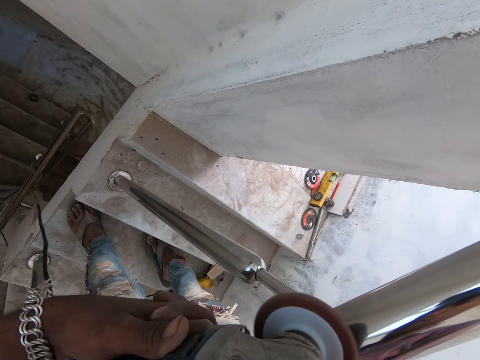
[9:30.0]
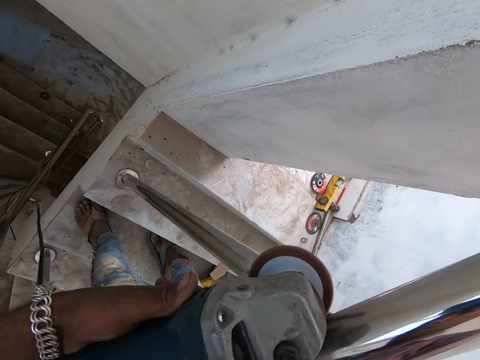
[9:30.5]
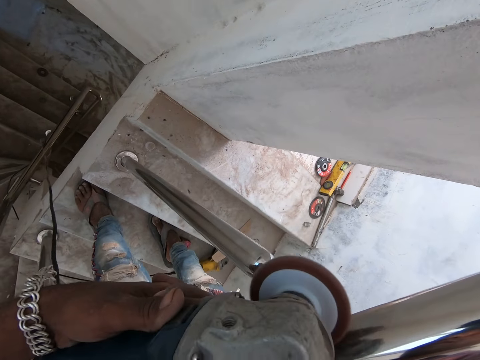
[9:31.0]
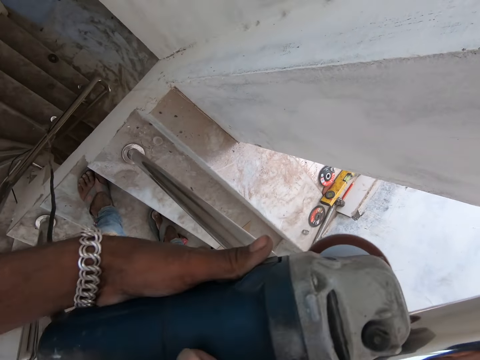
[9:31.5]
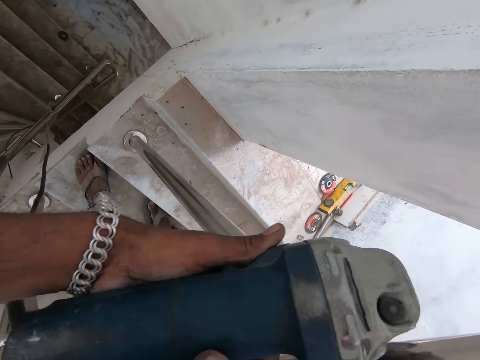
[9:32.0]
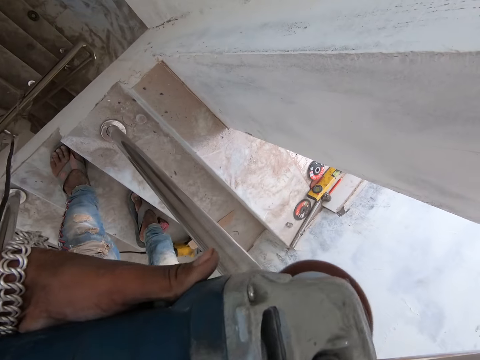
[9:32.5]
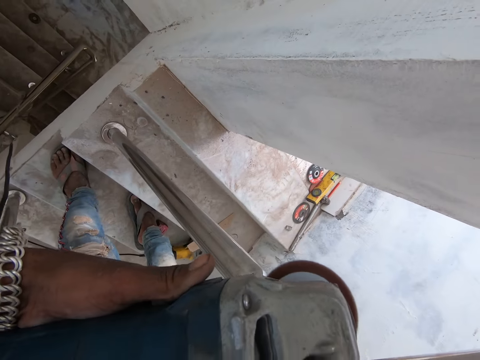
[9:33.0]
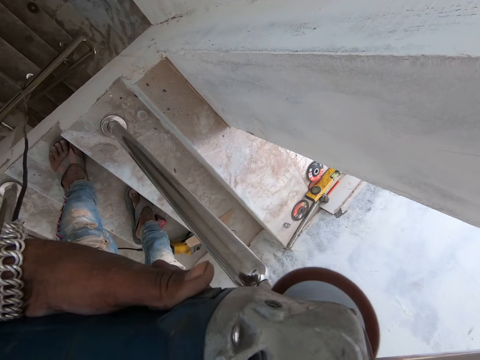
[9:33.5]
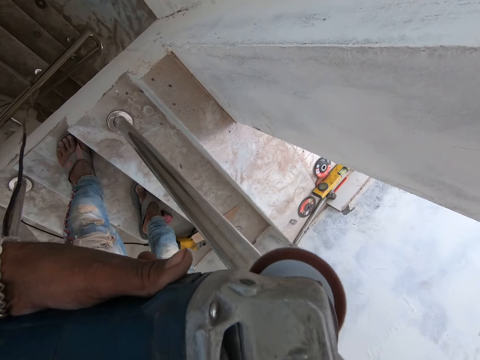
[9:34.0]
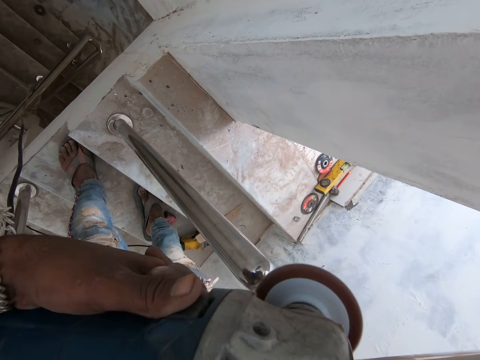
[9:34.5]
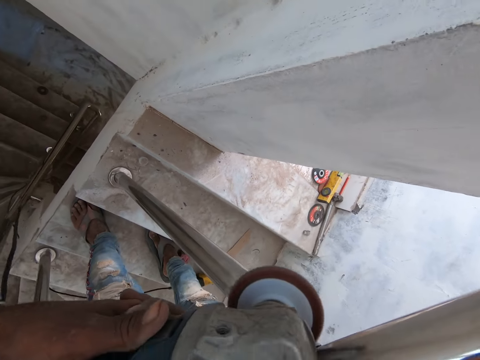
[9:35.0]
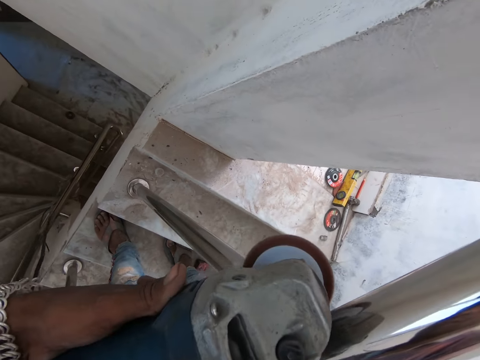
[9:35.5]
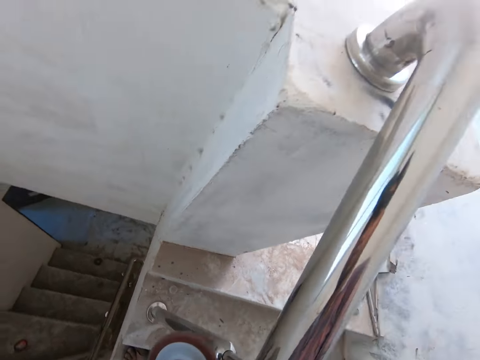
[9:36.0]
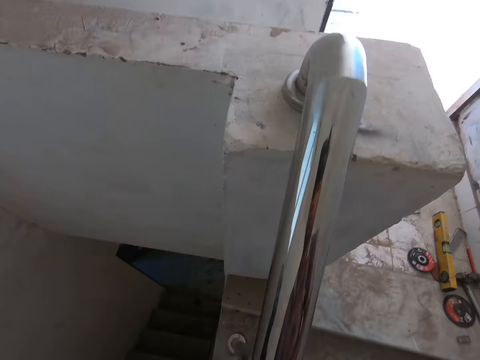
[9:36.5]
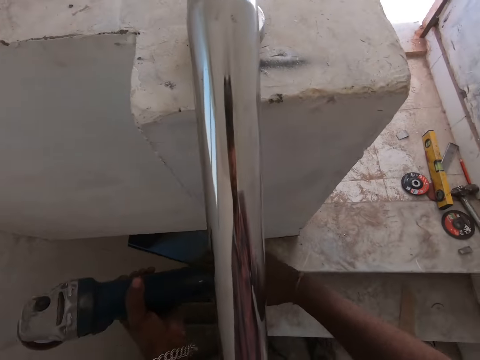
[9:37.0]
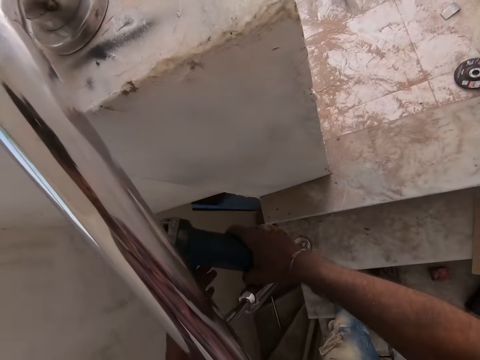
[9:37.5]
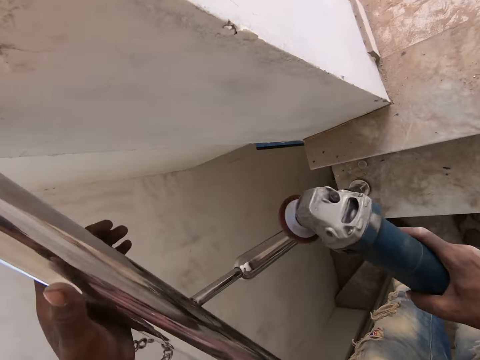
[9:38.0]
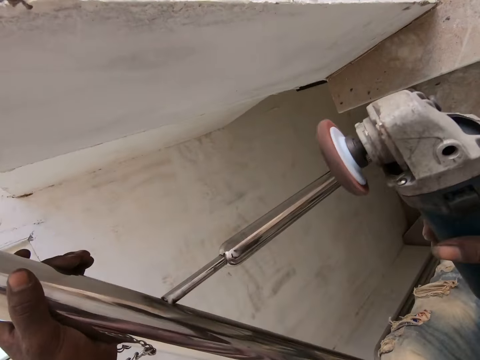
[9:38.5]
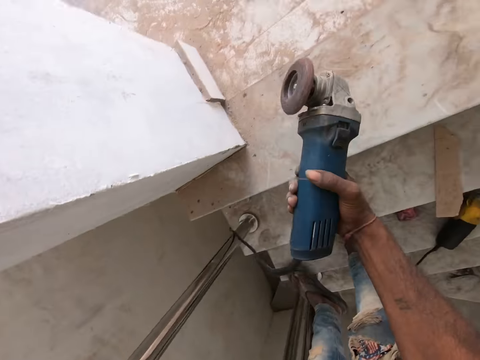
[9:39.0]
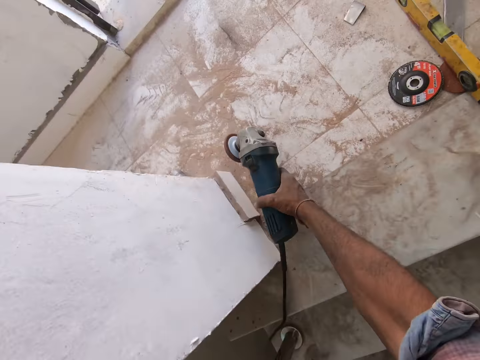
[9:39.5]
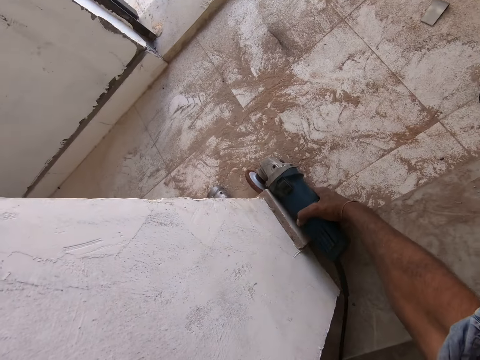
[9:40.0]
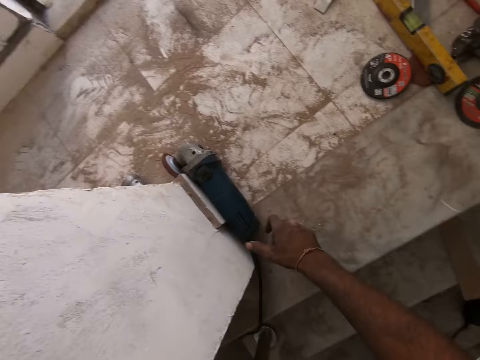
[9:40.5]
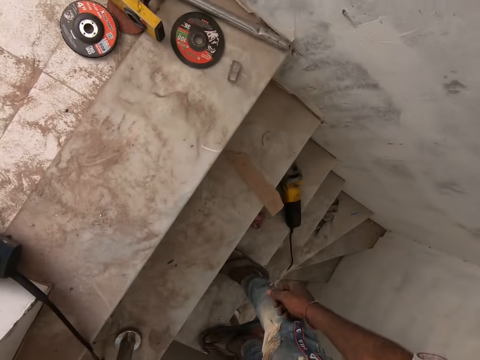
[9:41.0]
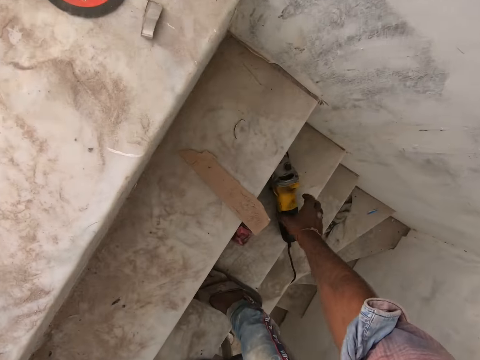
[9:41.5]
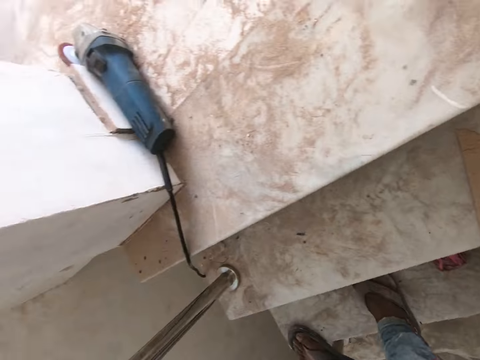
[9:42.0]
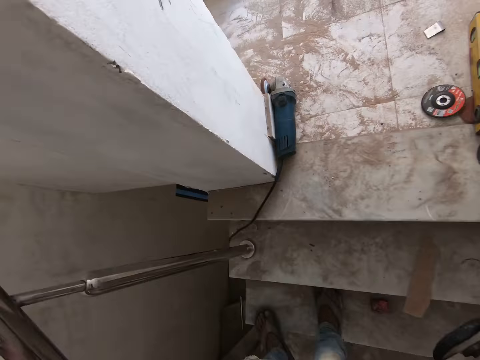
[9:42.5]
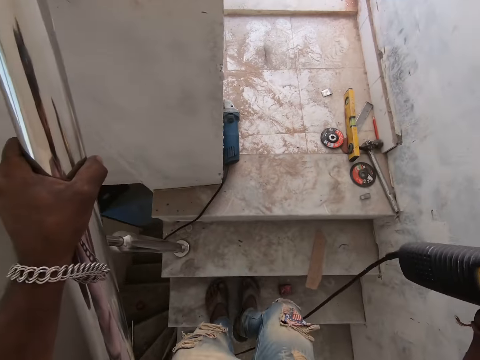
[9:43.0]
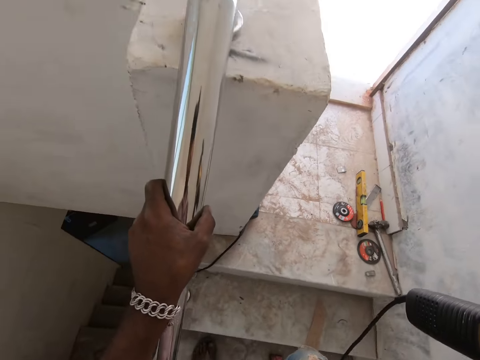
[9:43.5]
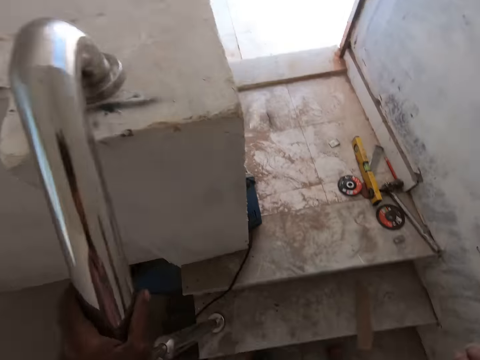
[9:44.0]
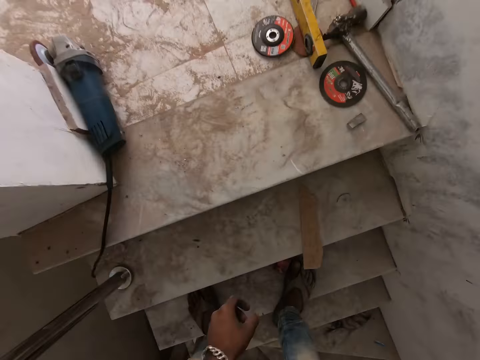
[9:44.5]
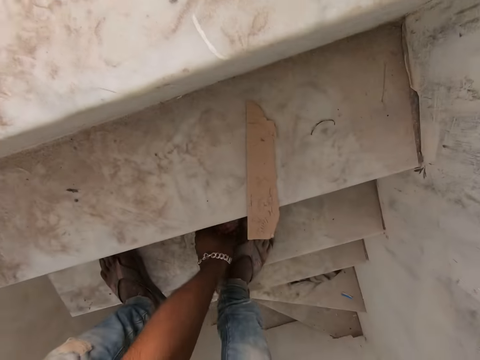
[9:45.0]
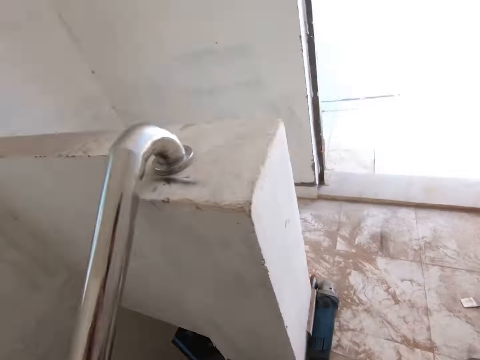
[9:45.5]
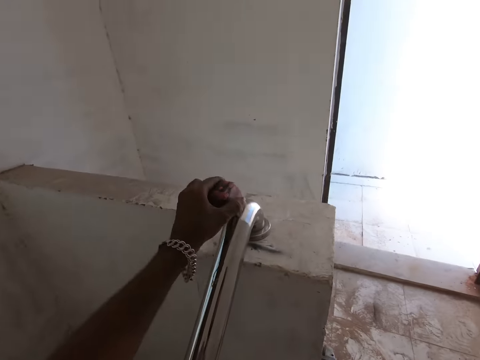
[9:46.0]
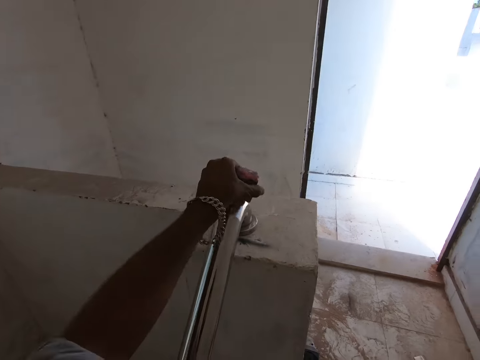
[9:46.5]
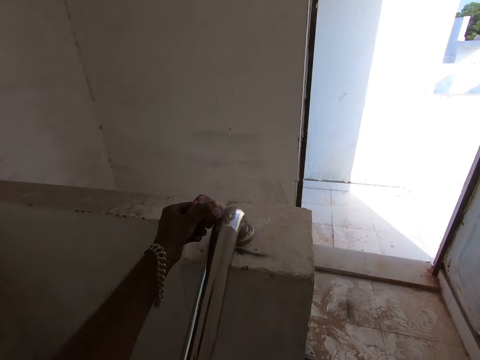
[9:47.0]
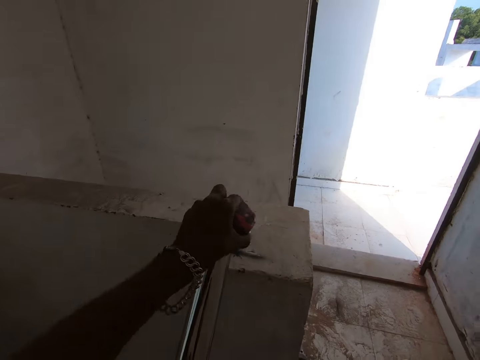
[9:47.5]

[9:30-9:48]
The camera wearer transfers the sander from his left hand to his right hand. He holds the railing on the staircase with his left hand. He places the sander on the floor with his right hand. He picks up the sander from the staircase with his right hand. He picks up a polisher pad from the staircase with his left hand. He polishes the rail on the staircase with the polisher pad in his left hand.

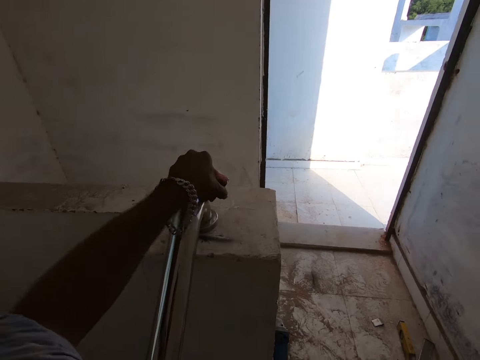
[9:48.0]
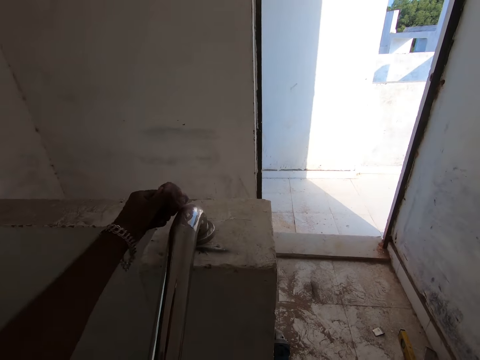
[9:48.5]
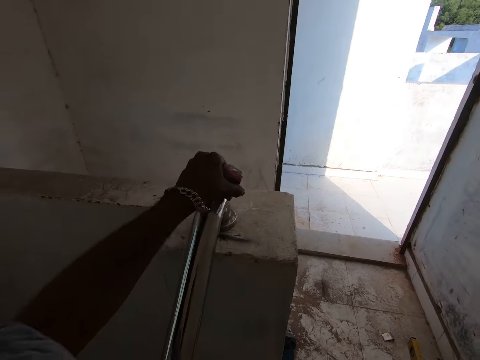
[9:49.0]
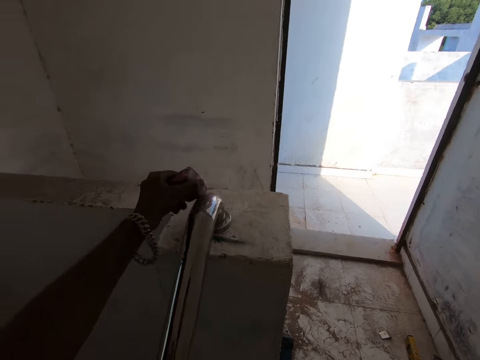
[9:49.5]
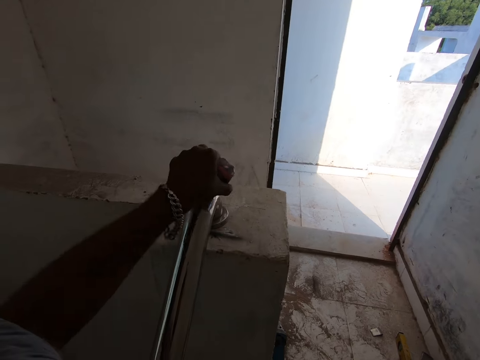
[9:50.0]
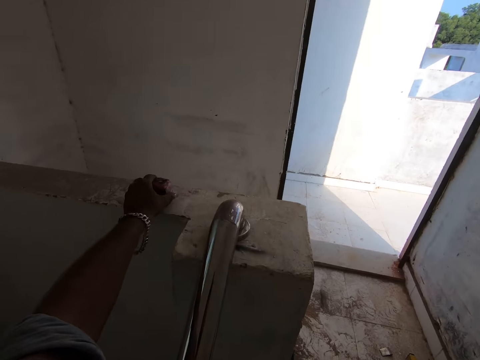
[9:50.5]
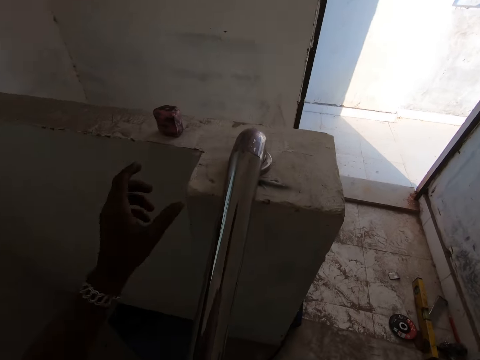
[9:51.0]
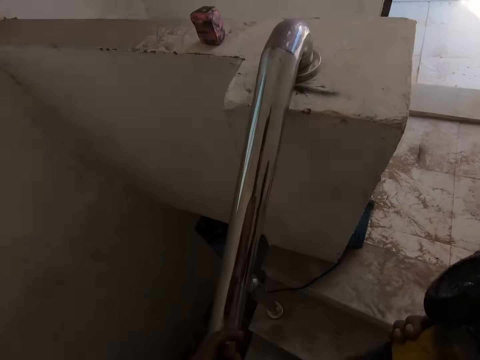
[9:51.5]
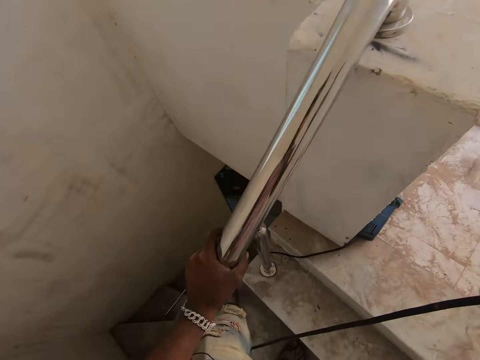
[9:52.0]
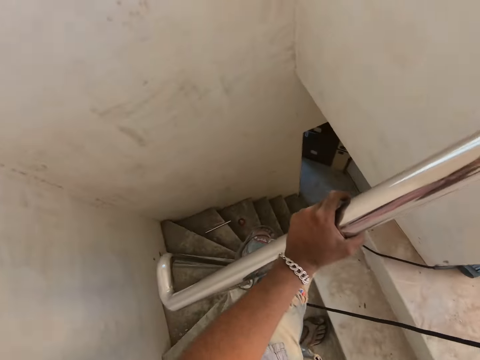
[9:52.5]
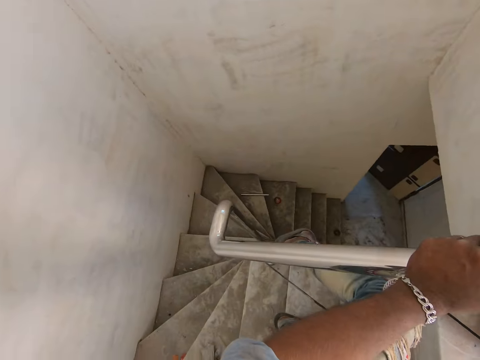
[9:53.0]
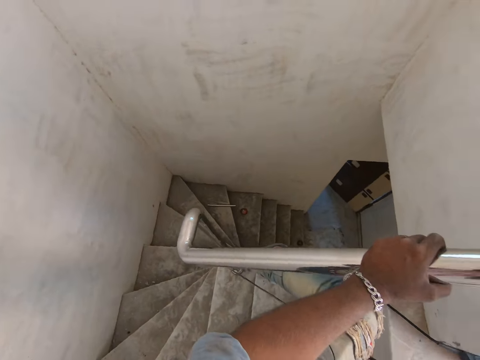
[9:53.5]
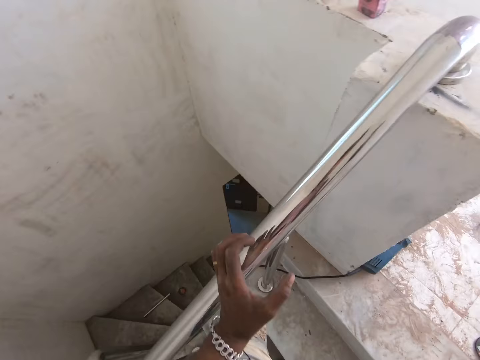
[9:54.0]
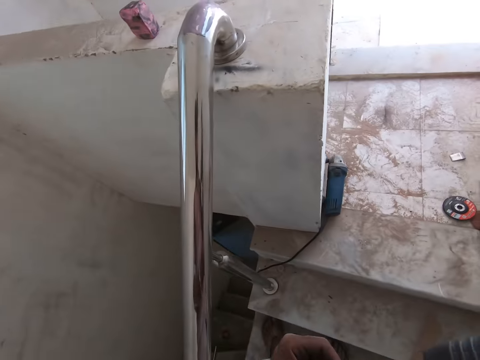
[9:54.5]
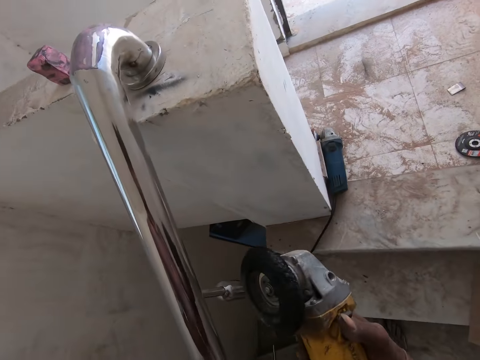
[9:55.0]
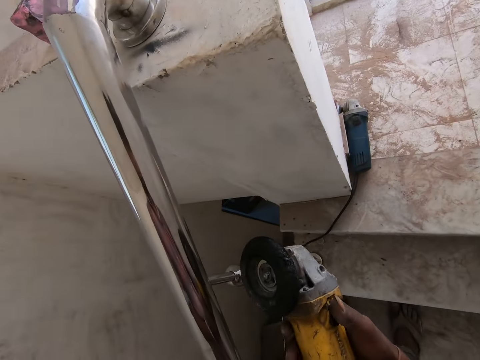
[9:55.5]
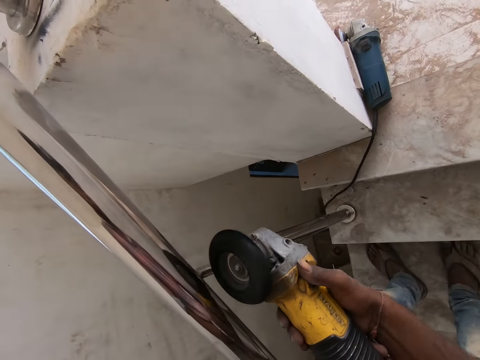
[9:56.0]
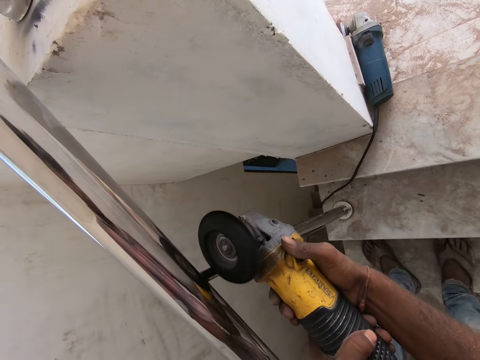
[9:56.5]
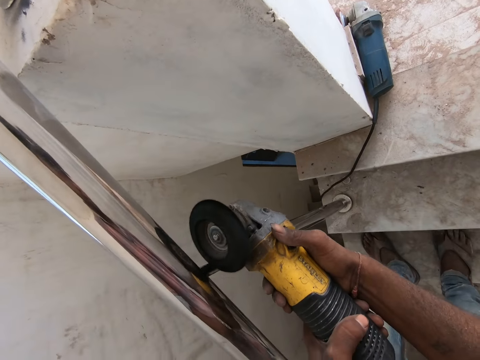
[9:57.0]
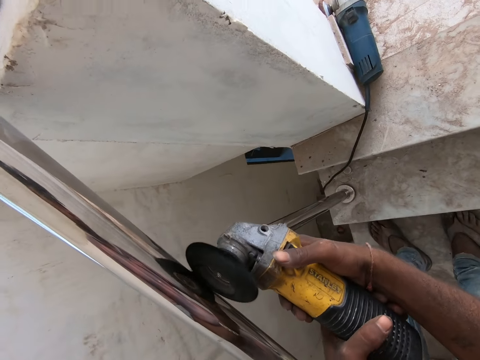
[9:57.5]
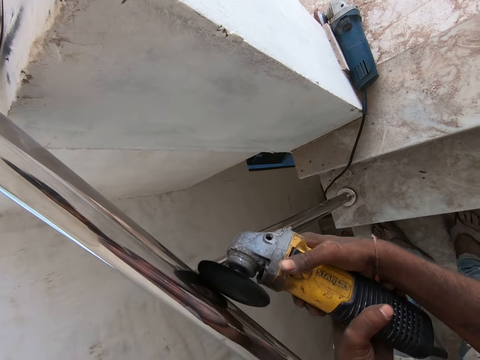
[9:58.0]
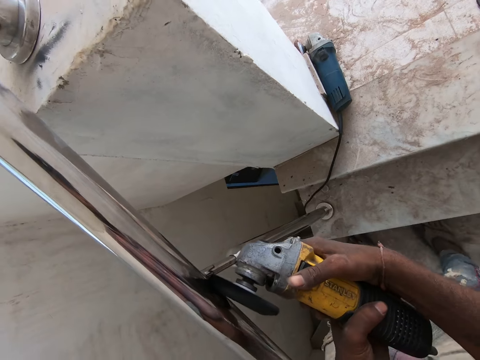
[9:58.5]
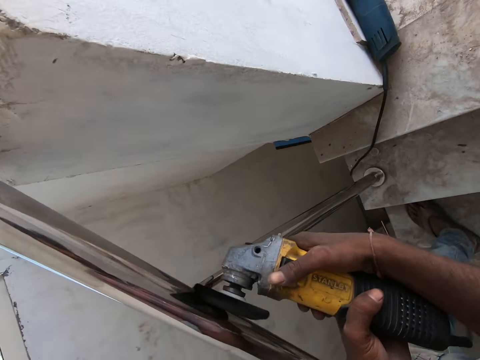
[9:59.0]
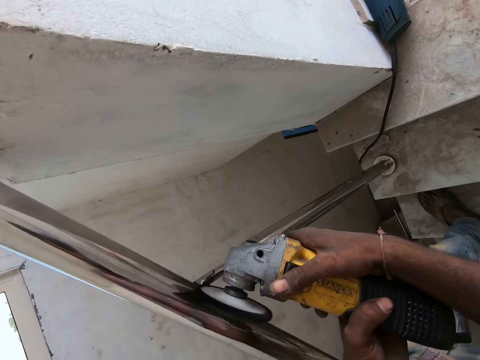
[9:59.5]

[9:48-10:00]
The camera wearer places the polisher pad on a wall with his left hand. He holds the railing on the staircase with his left hand. He polishes the rail on the staircase with the sander in his hands.
